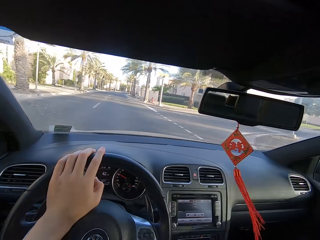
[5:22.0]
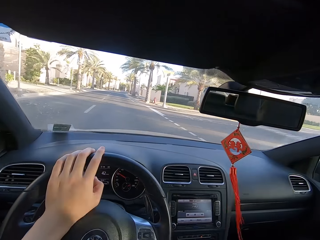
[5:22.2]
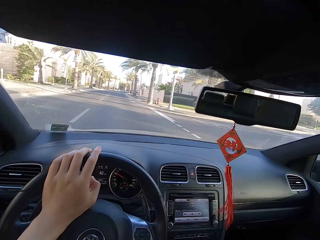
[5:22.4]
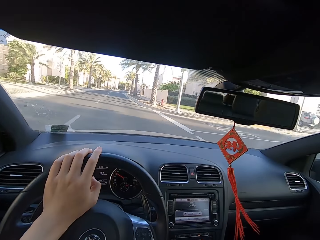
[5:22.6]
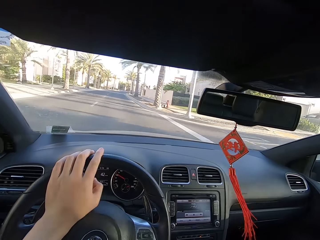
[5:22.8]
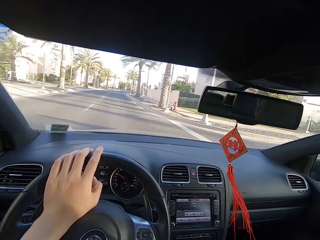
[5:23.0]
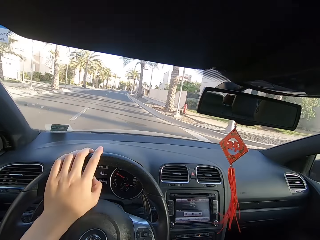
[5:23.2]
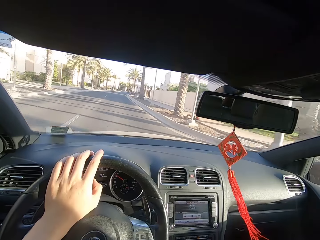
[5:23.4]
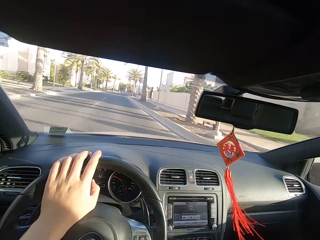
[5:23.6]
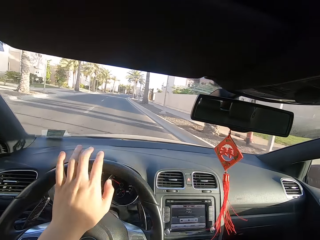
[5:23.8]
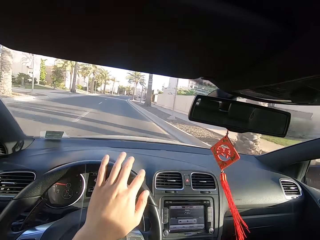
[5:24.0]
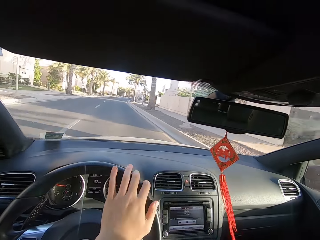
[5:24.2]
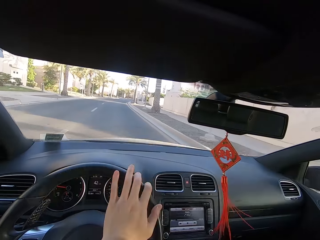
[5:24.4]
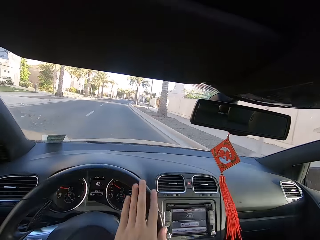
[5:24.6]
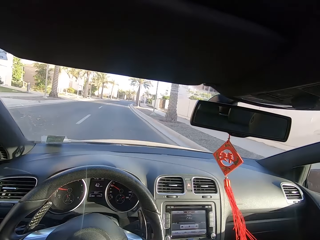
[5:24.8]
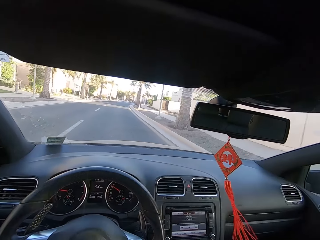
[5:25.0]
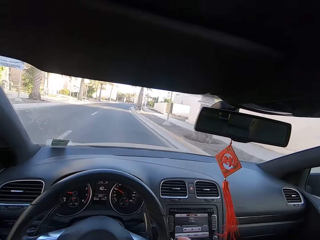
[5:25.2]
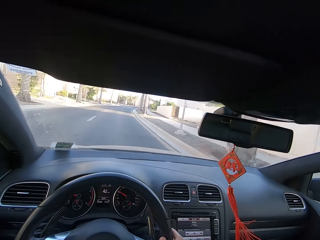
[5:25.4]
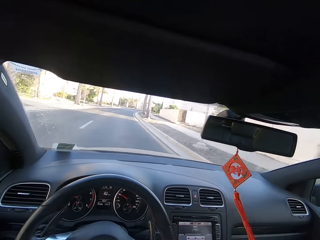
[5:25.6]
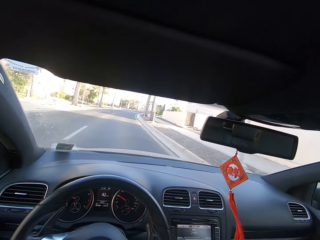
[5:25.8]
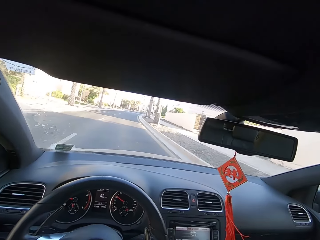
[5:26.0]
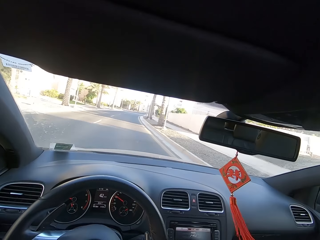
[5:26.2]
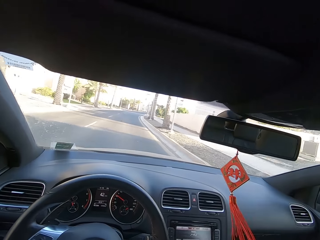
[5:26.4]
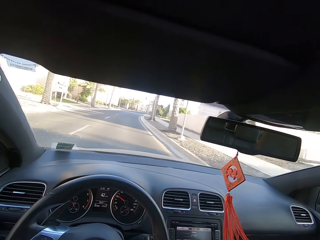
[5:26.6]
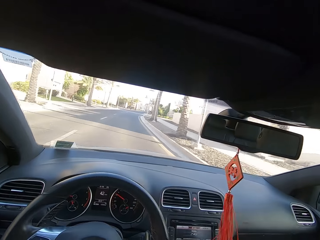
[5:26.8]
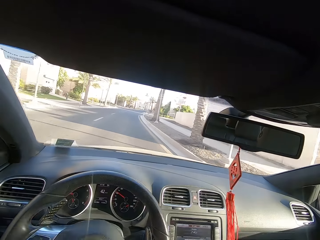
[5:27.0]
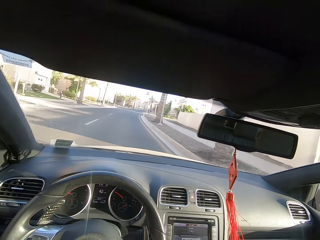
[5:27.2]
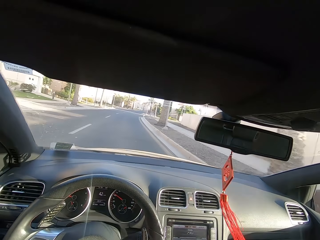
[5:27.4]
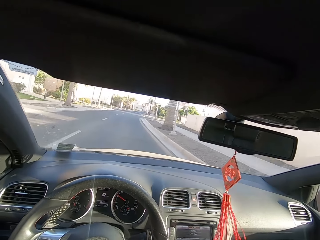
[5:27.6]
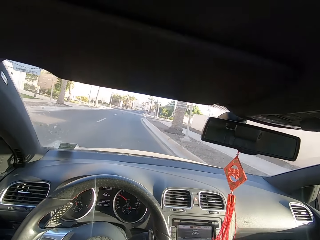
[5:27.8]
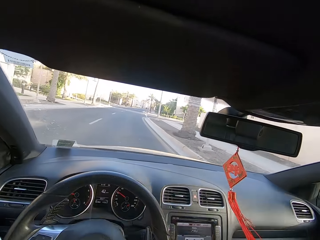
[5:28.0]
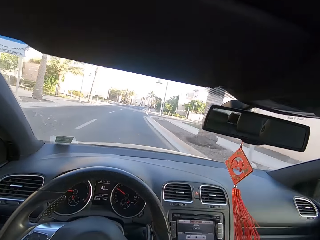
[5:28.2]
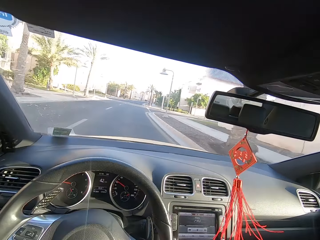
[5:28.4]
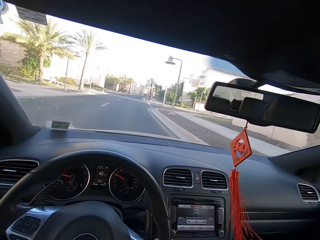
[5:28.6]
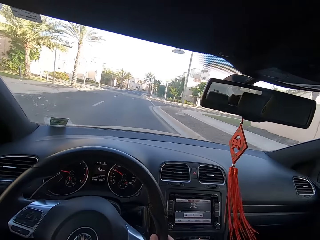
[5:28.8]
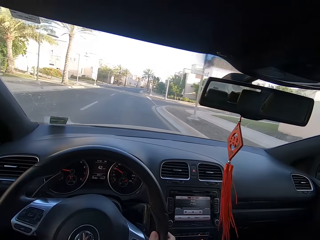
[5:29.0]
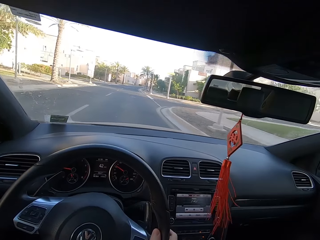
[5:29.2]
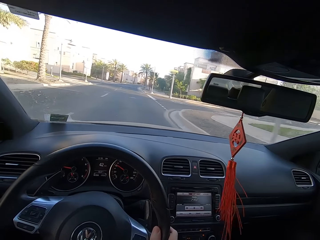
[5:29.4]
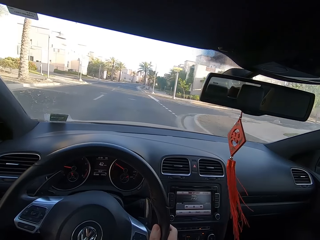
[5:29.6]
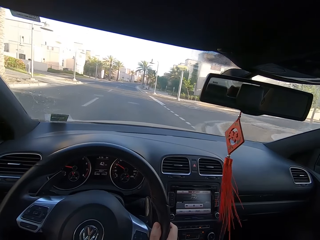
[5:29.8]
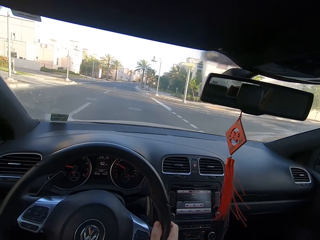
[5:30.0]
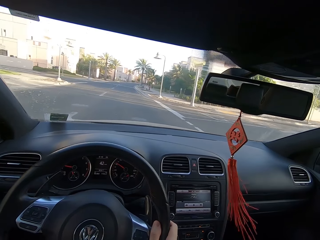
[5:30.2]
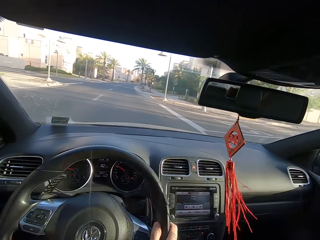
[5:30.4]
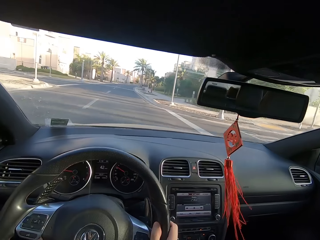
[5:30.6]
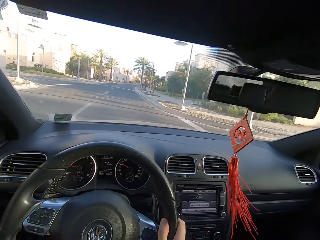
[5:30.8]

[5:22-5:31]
The camera wearer moves their left hand on the steering wheel. They drive on the road.

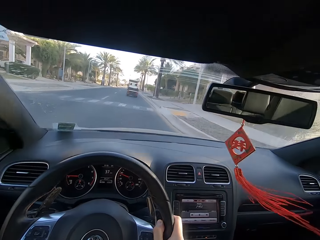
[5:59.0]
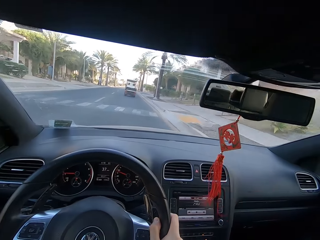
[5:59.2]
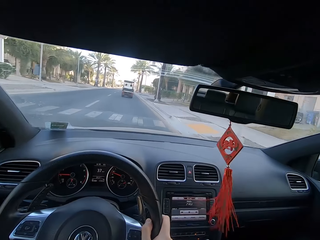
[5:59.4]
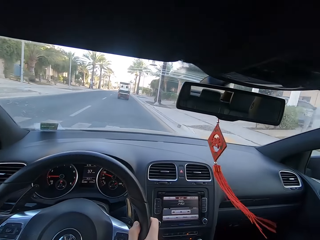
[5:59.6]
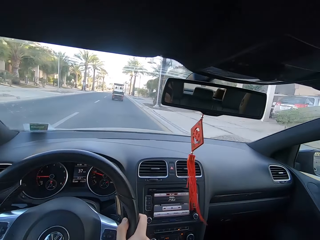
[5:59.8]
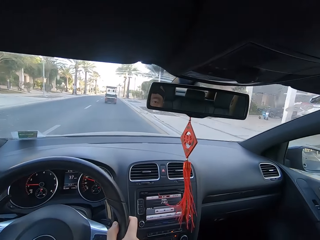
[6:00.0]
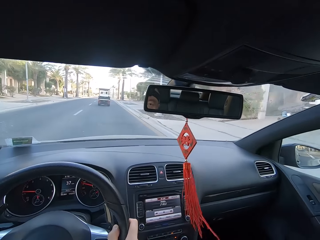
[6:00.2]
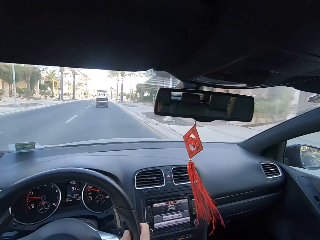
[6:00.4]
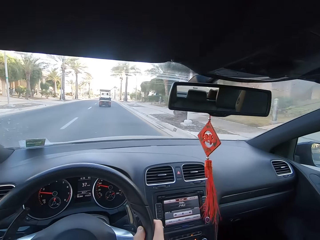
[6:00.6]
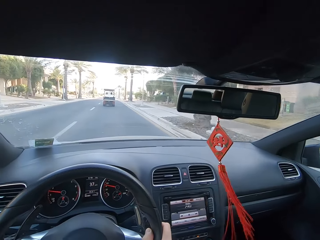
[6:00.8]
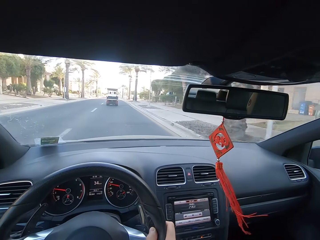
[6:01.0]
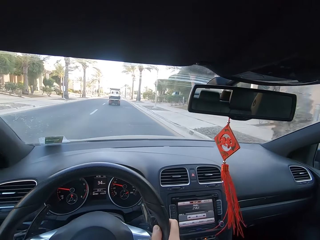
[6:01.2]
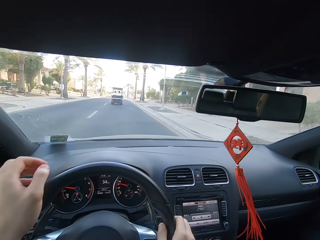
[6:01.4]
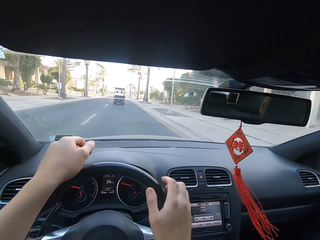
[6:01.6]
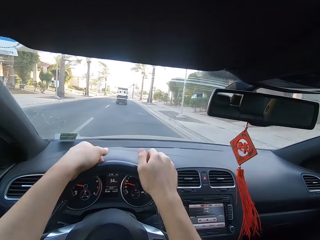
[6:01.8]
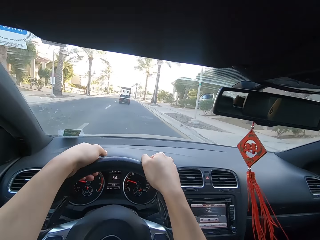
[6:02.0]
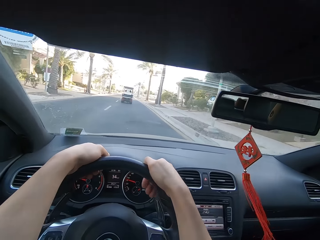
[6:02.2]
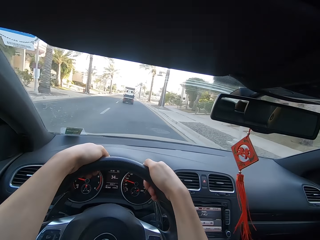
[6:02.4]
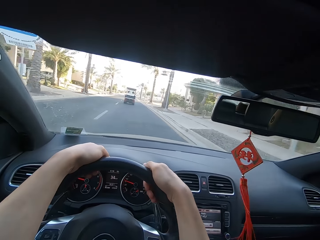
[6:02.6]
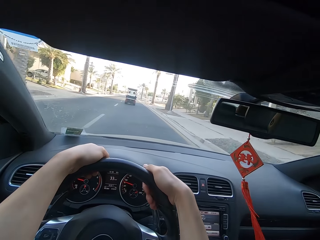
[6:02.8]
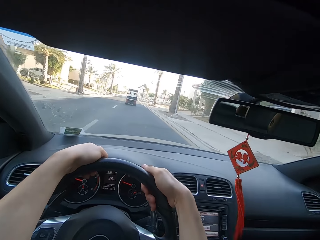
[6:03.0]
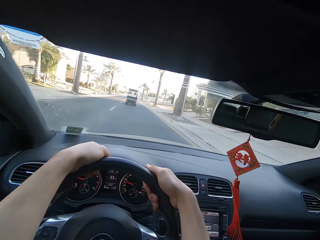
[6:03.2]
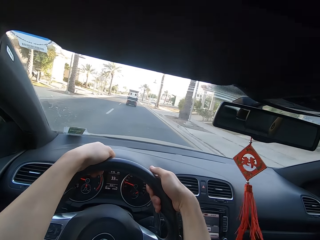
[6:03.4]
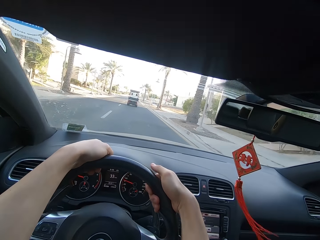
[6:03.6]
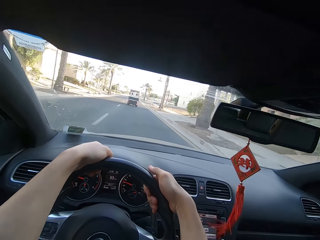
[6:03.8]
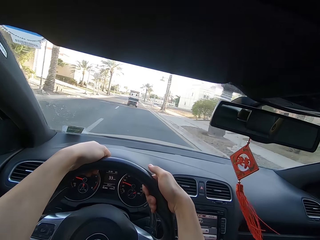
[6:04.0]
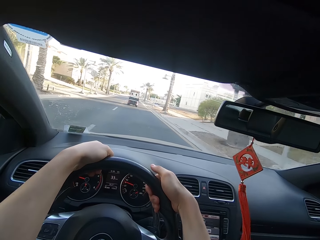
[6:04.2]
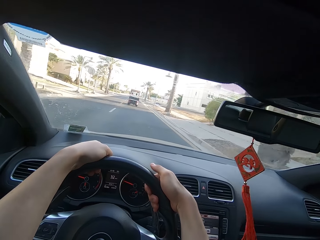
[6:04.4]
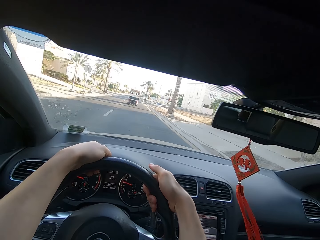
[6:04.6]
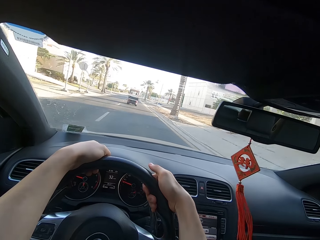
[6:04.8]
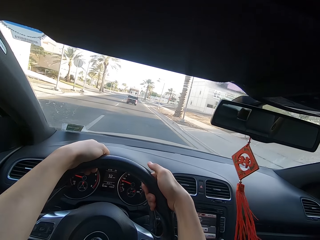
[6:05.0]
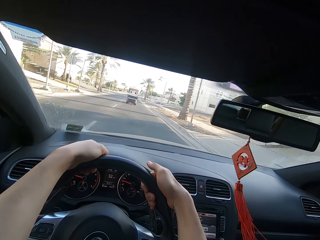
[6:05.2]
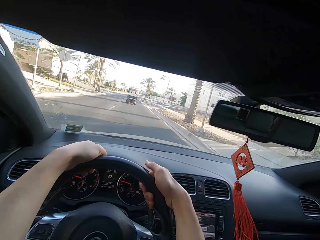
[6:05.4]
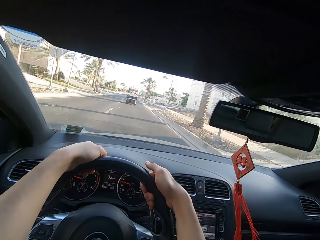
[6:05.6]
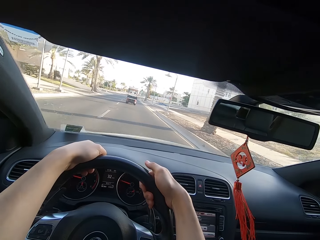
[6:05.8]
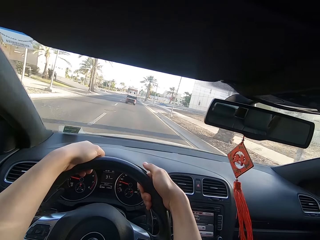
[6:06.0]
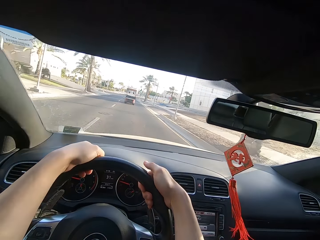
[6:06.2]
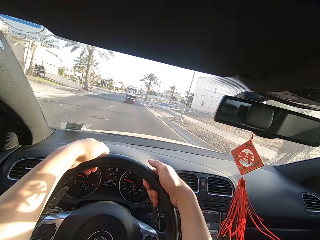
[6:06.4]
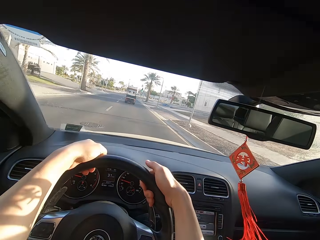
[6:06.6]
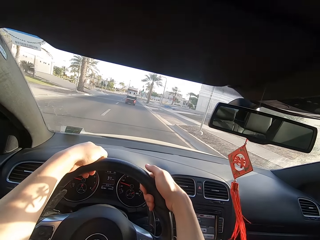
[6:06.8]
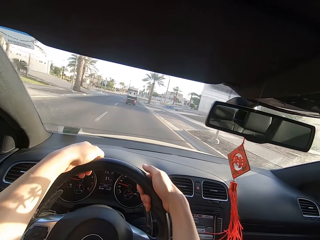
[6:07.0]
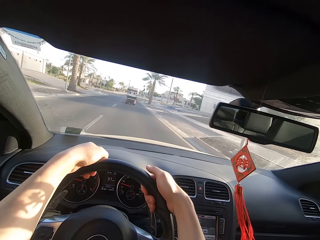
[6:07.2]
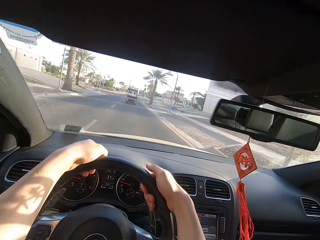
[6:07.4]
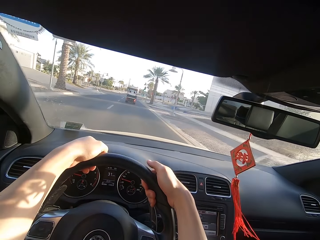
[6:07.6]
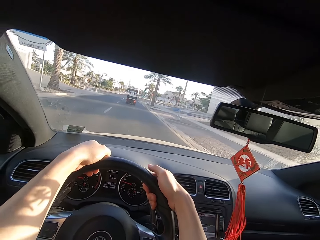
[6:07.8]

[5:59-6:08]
The camera wearer looks at the mirror. They drive on the road. They move both hands on the steering wheel. They drive on the road.

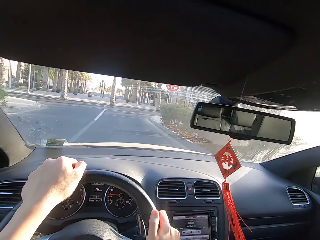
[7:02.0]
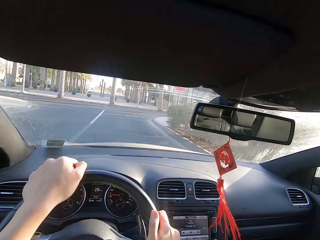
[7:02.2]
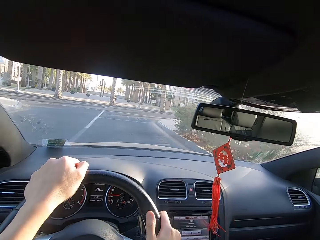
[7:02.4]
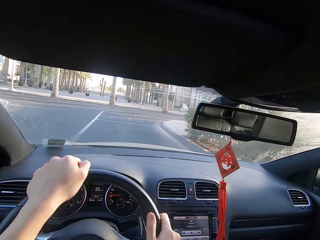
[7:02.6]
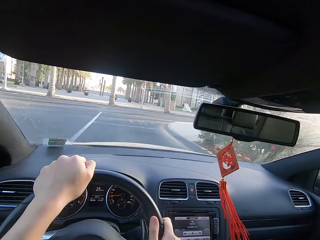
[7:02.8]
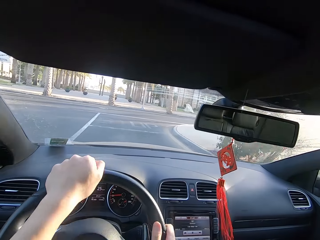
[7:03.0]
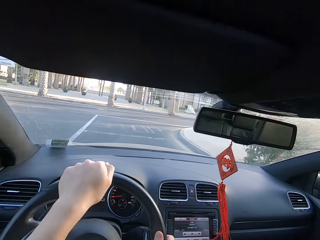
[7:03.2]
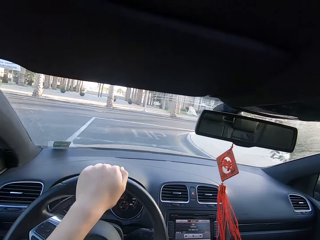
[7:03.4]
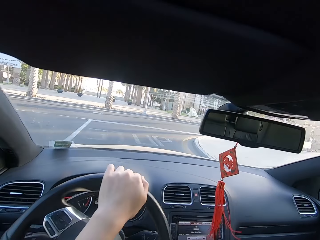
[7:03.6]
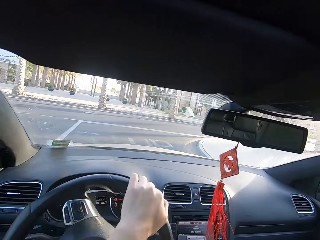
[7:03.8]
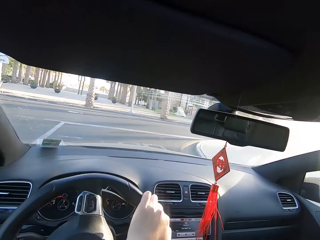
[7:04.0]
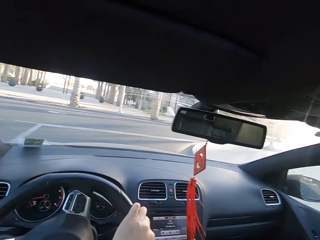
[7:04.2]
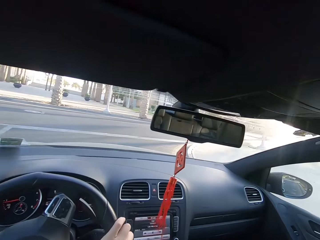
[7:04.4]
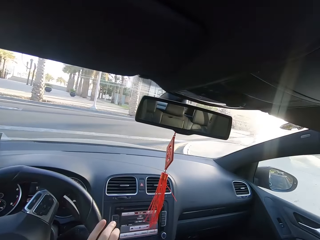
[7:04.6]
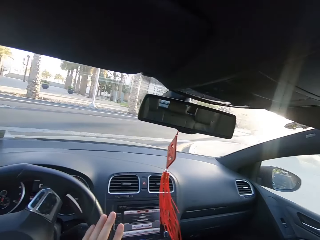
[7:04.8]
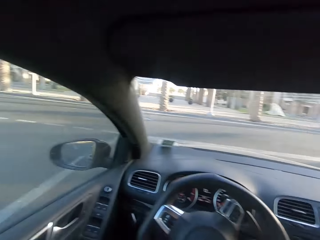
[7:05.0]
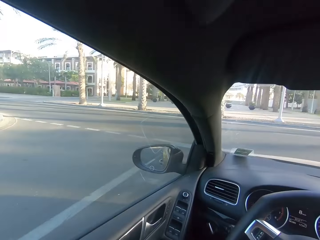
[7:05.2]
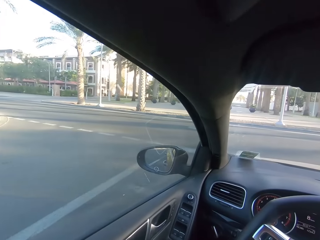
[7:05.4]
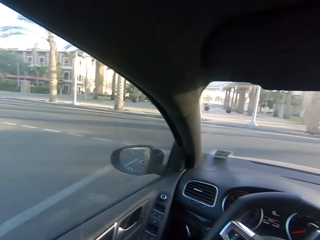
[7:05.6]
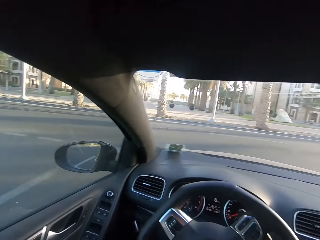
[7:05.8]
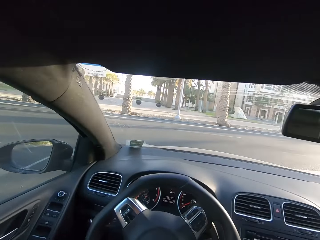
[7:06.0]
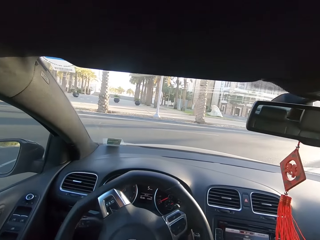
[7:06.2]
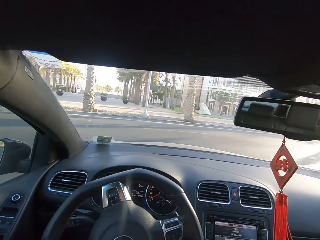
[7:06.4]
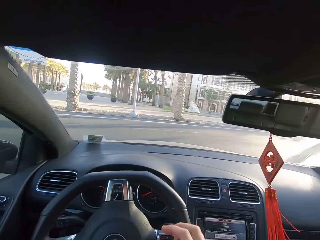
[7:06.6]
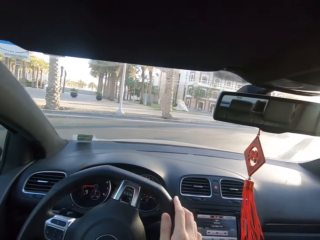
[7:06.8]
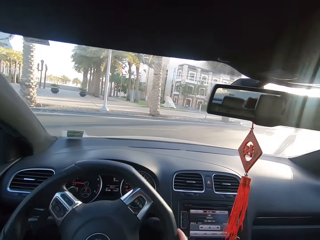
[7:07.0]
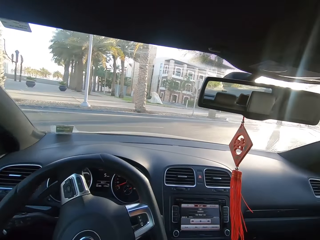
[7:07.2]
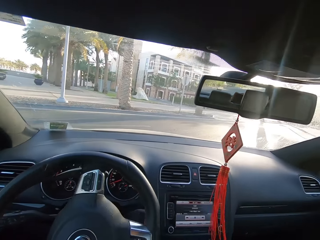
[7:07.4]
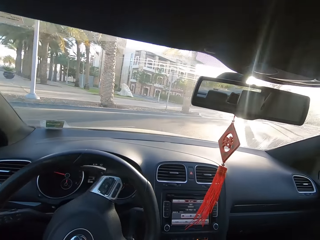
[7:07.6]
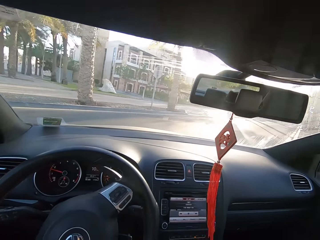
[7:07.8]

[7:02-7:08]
The camera wearer moves the steering wheel with both hands. They look around.
